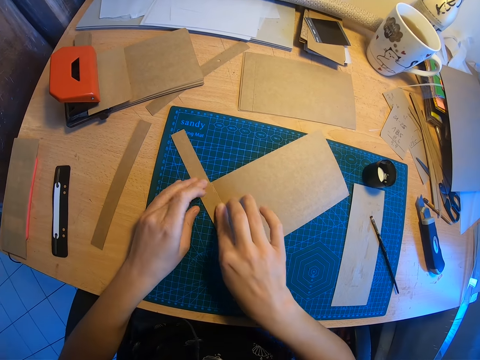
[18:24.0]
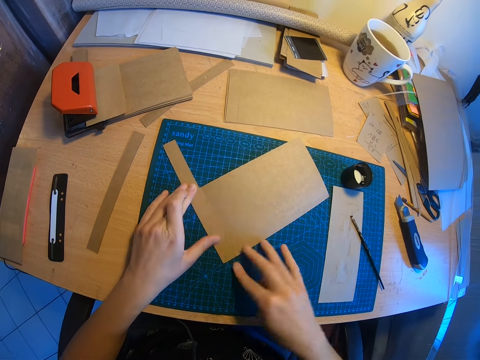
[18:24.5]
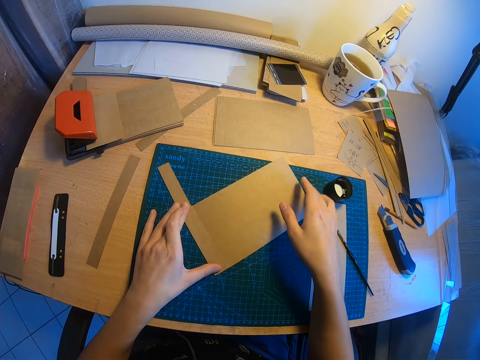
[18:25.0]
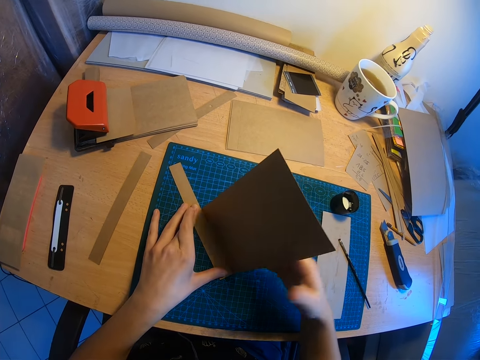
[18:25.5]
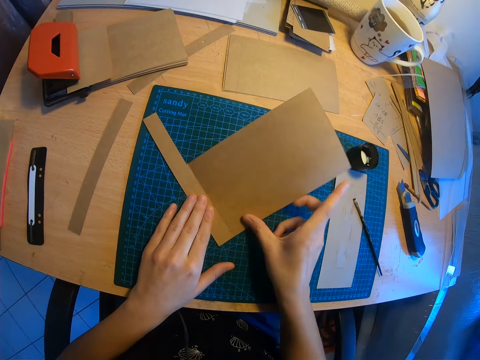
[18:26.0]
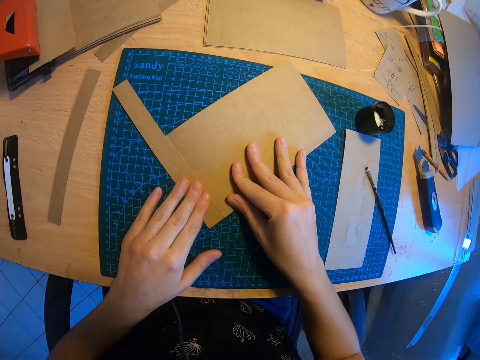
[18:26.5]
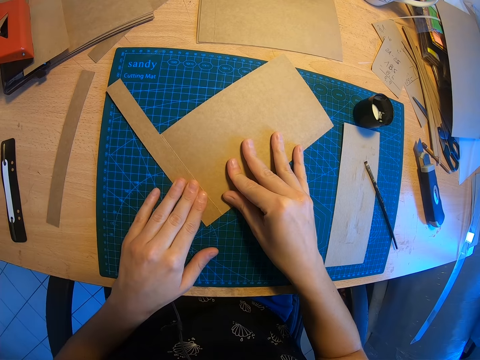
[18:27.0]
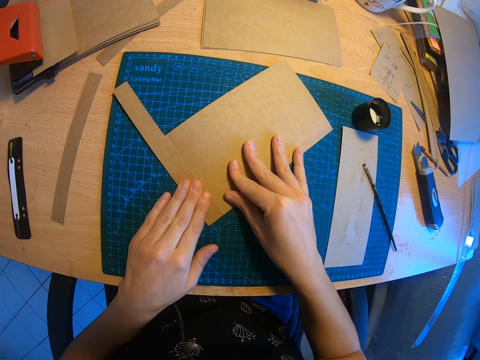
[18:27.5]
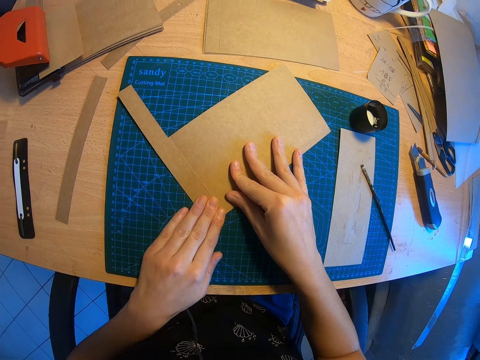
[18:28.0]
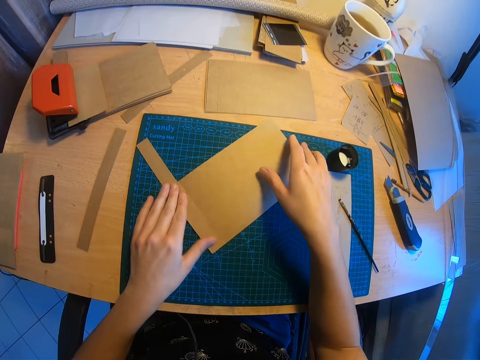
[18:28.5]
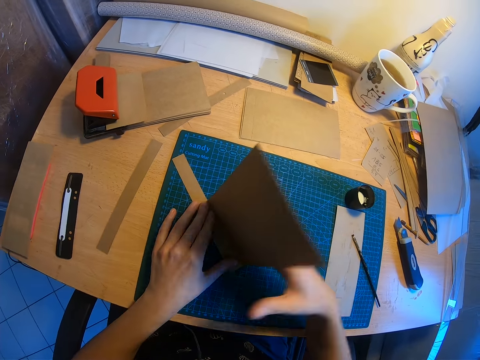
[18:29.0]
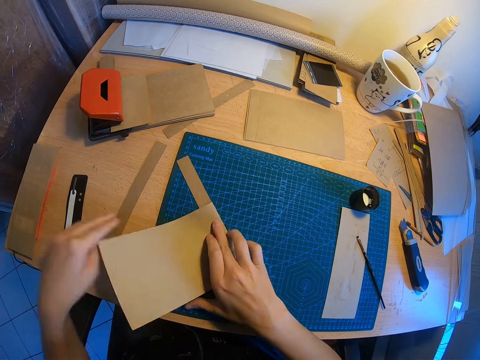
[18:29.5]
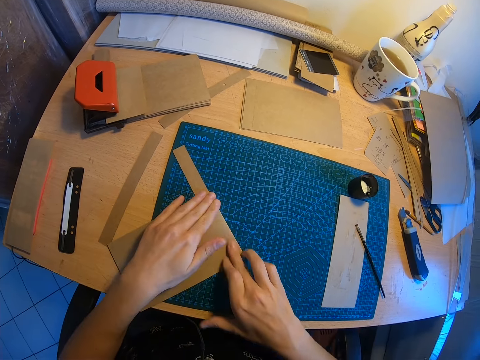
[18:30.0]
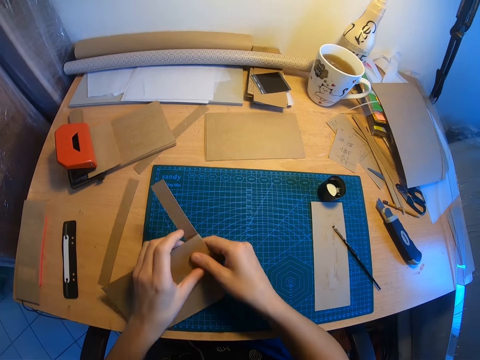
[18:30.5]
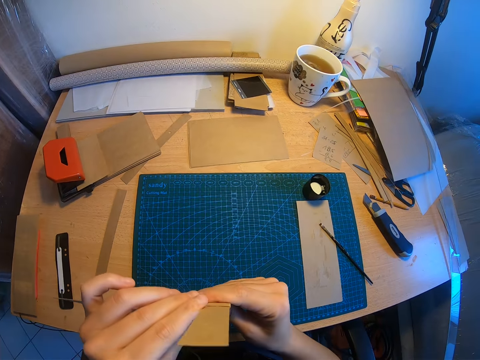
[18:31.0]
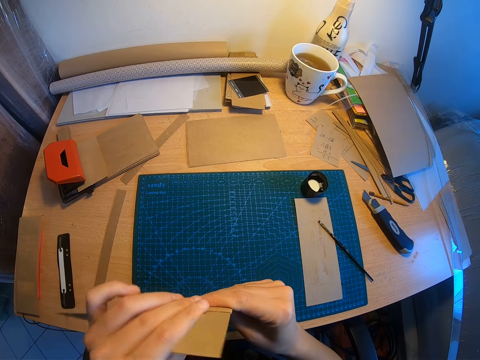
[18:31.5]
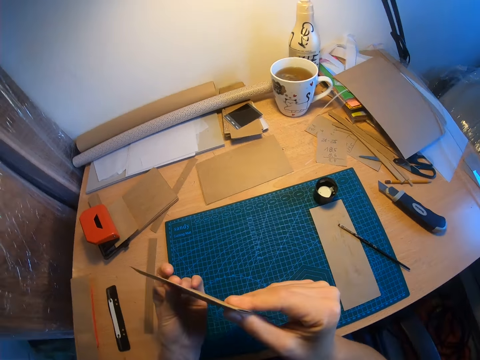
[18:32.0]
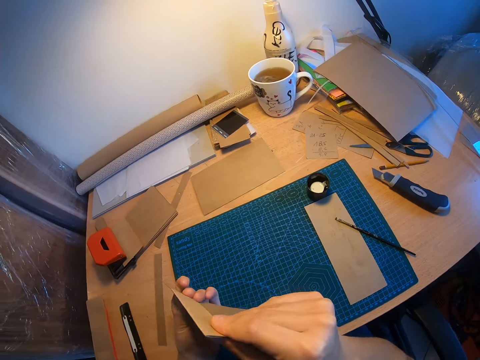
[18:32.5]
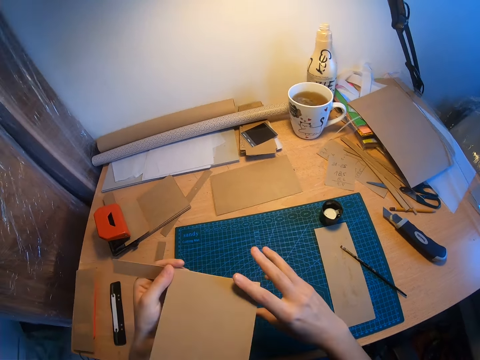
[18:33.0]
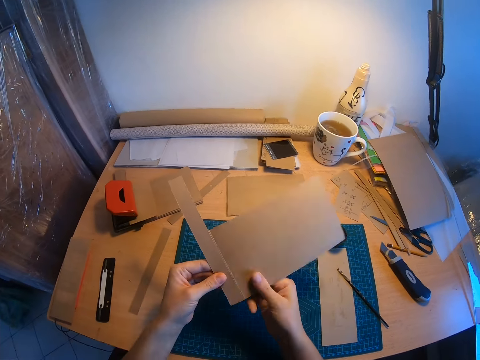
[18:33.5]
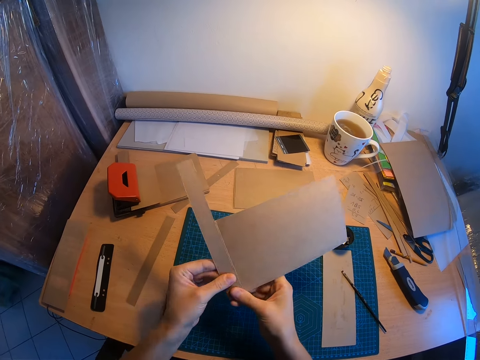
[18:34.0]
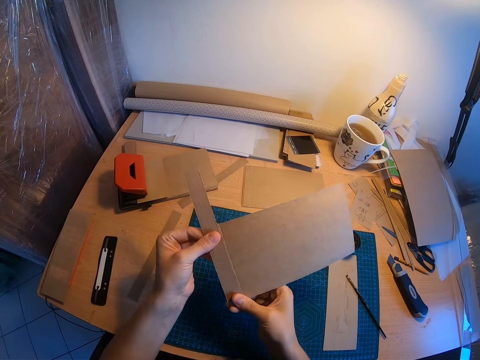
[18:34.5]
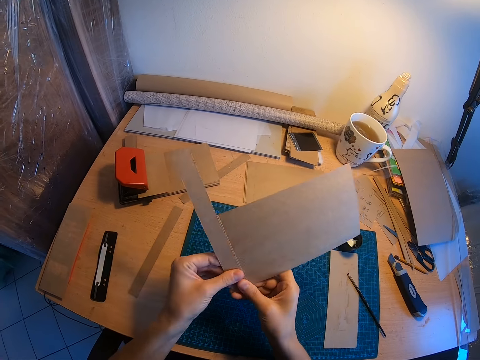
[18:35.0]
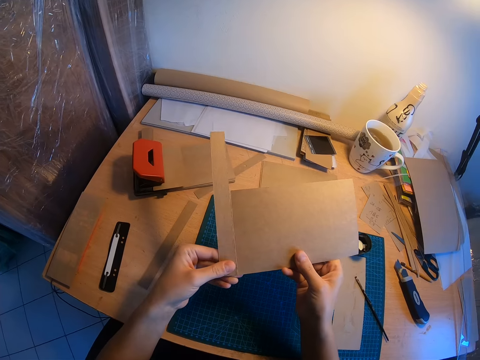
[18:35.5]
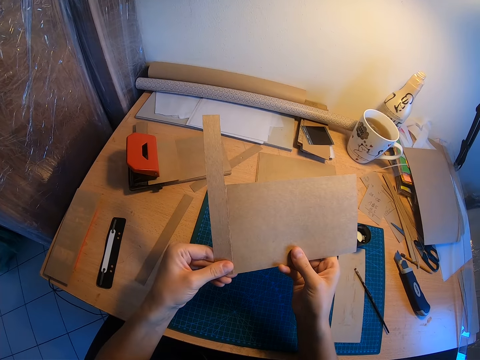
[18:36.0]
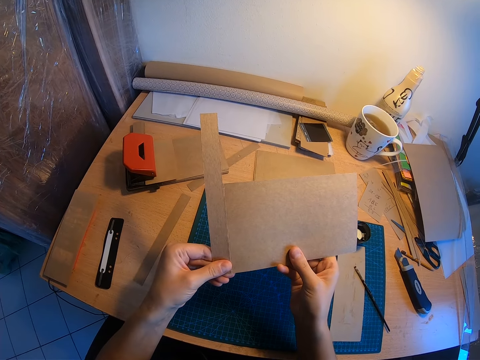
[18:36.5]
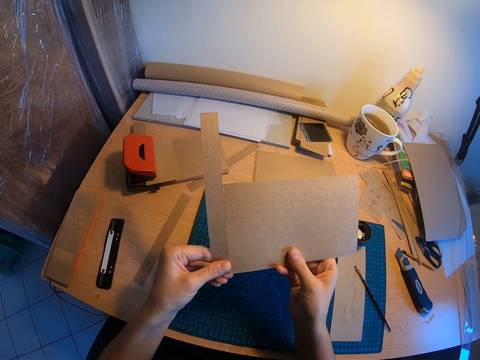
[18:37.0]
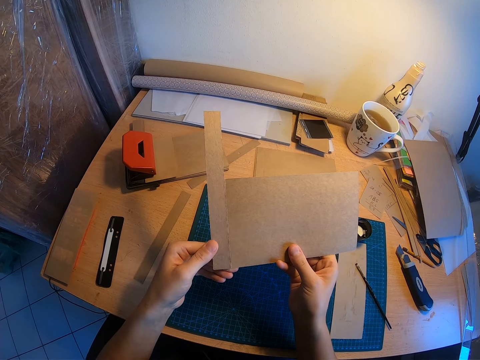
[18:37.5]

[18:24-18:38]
The camera wearer turns the big piece of brown paper. They raise the manila paper. They smoothen the edge of the big piece of brown paper. They push down the manila paper on the work mat. They fold the big piece of brown paper. They pick up the big piece of brown paper from the desk. They smoothen the edge of the big piece of brown paper. They thumb down the manila paper. They turn the big piece of brown paper. They unfold the manila paper. They smoothen the edge of the big piece of brown paper. They straighten the manila paper. They stare at the manila paper.

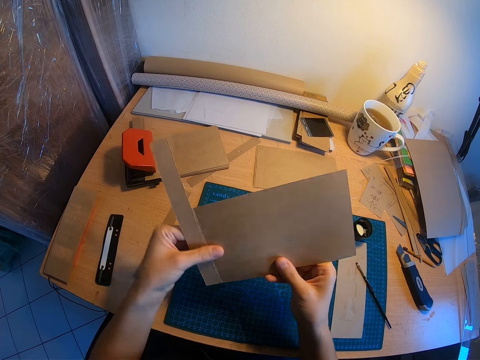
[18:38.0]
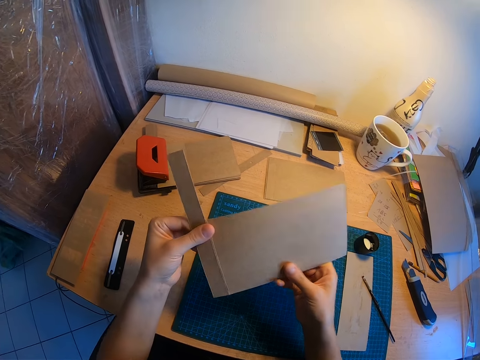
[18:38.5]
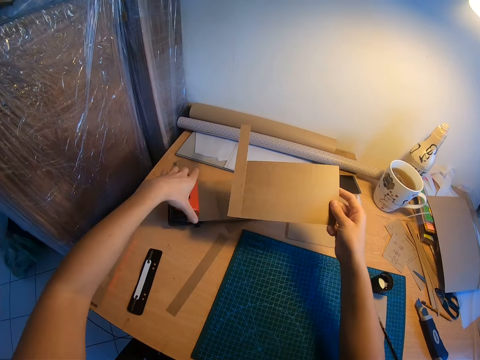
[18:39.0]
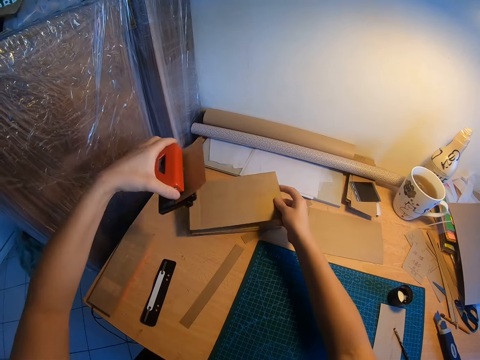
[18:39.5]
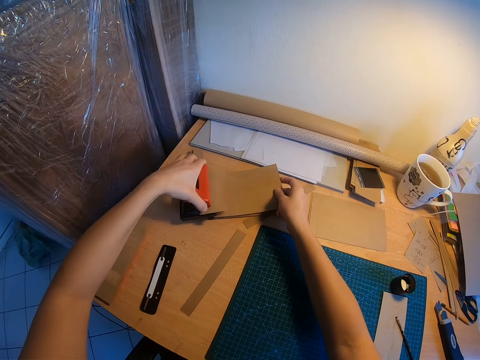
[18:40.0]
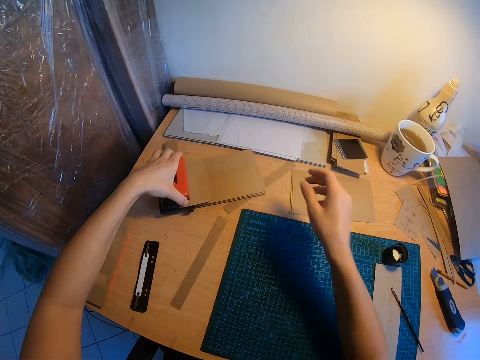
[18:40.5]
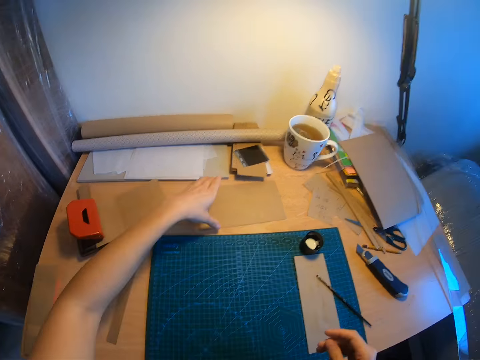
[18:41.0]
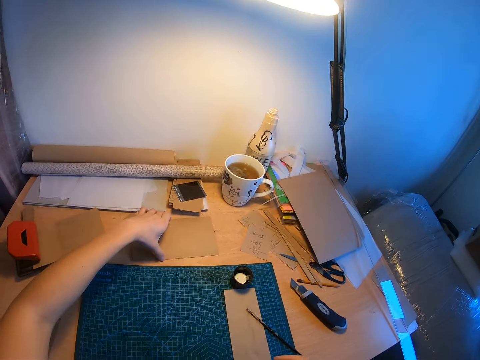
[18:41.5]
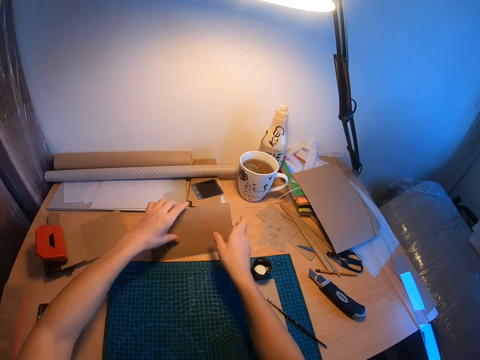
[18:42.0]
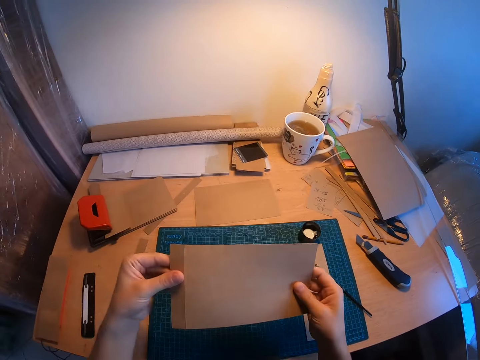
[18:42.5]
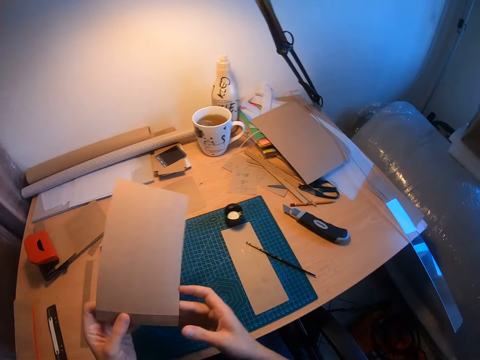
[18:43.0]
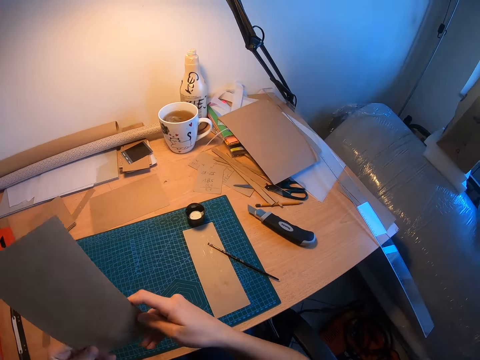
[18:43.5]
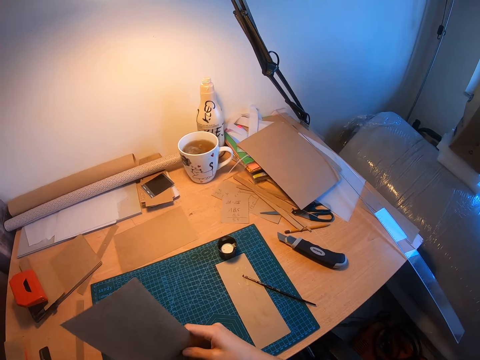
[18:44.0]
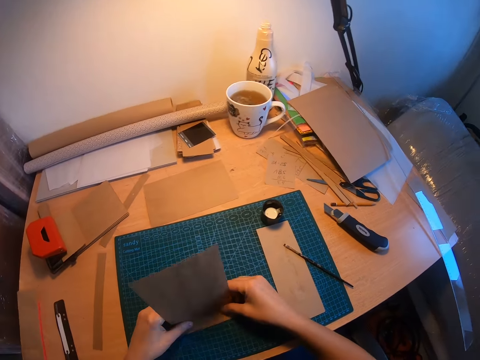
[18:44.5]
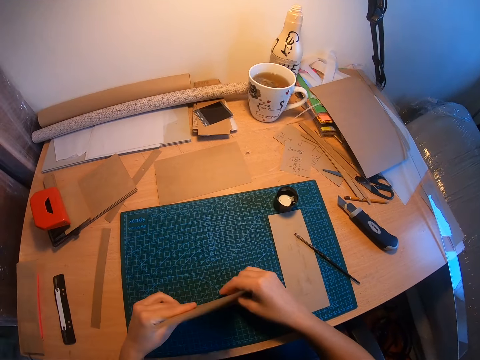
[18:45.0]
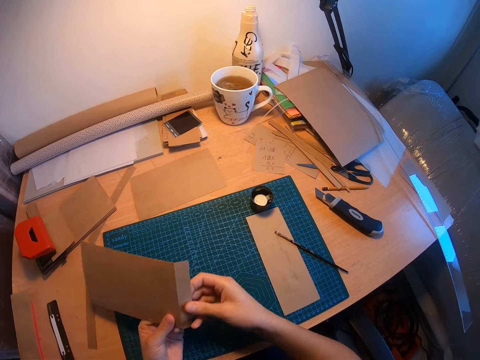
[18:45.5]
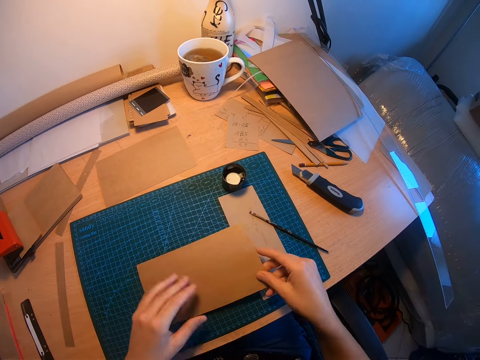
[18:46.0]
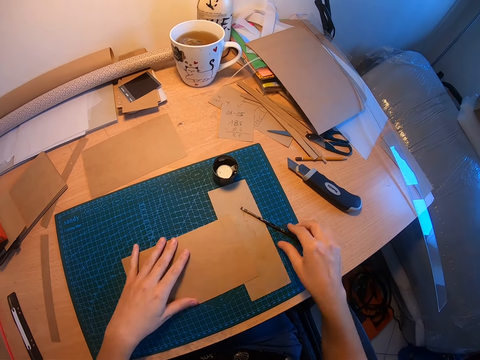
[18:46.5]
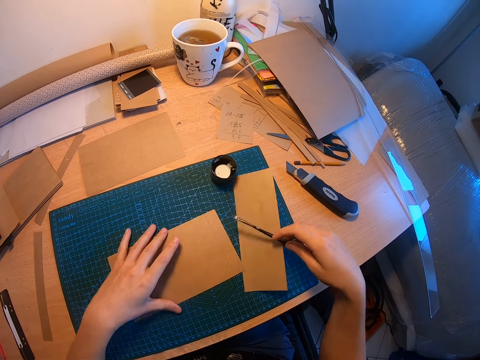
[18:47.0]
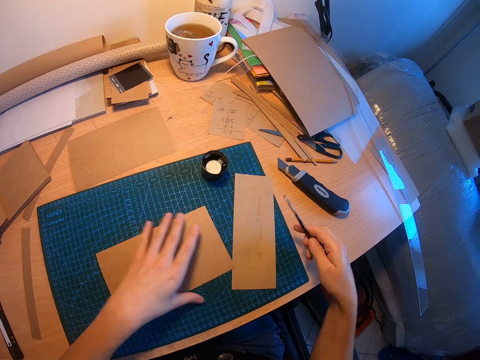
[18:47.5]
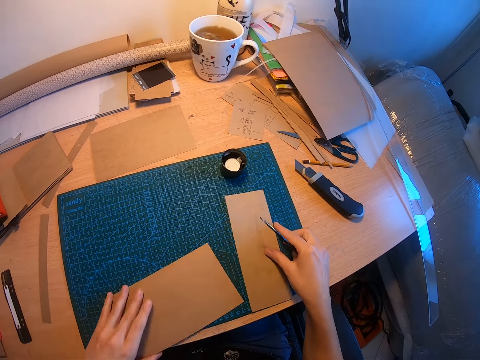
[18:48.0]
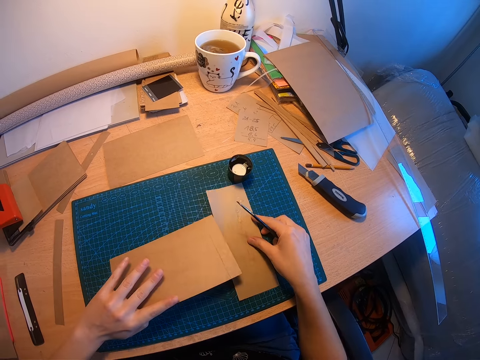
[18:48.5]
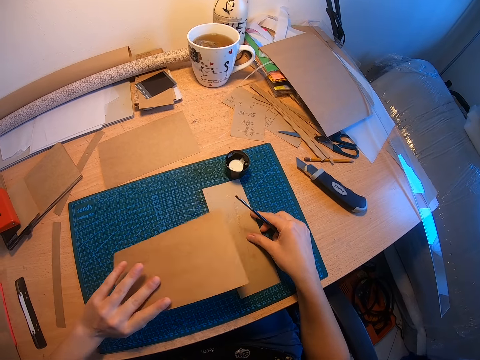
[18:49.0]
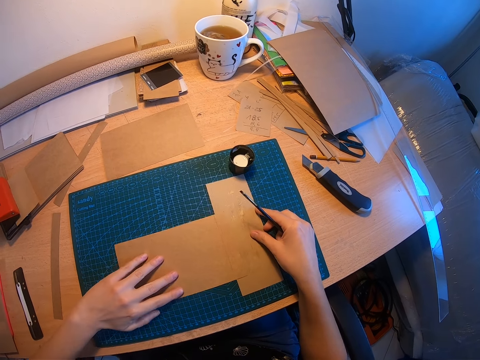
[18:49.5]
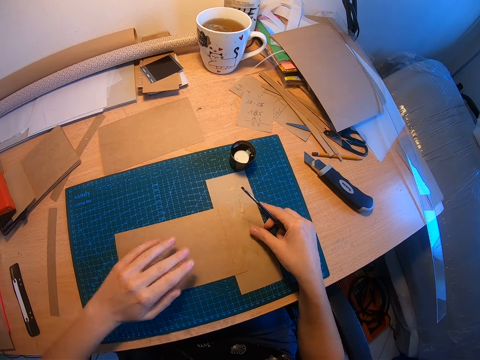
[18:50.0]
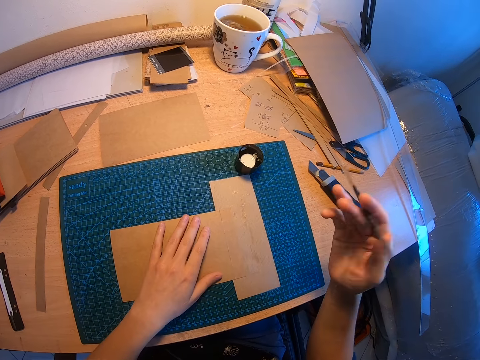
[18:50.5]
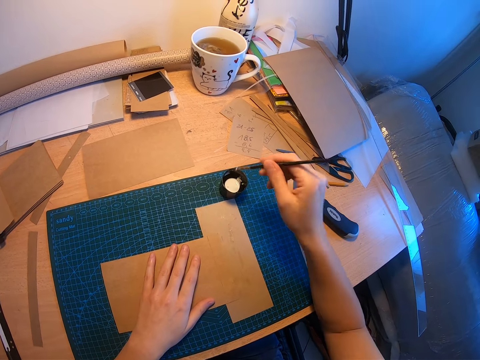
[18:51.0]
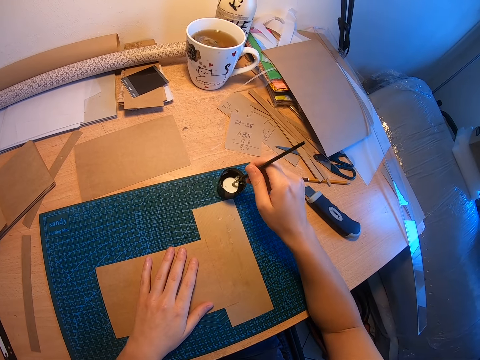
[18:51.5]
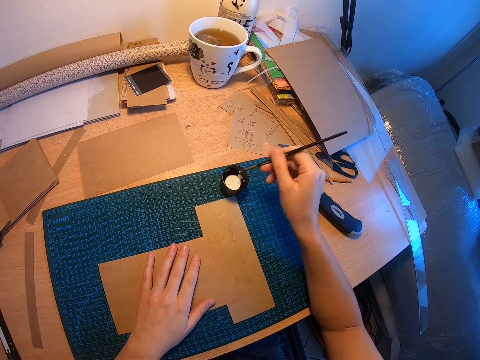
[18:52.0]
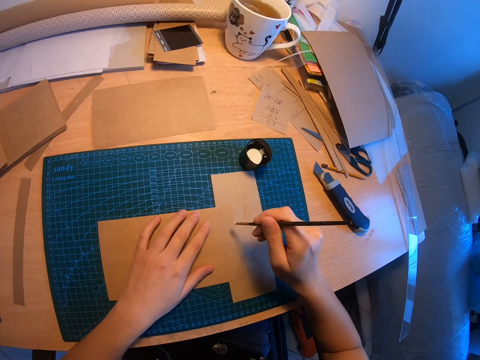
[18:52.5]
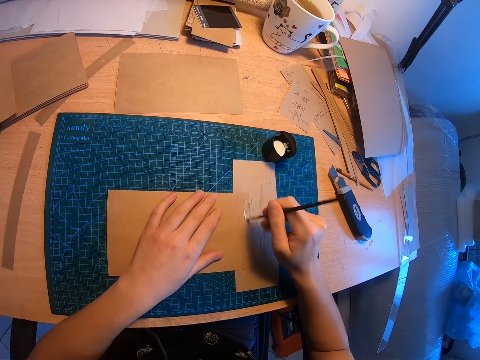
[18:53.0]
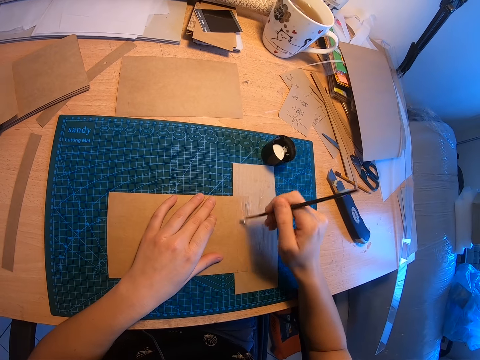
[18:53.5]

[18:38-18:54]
The camera wearer straightens the manila paper. She picks the orange metal from some brown papers with her left hand. She places the piece of brown paper on top of the brown papers. She places the orange metal on the brown papers. She picks up a big piece of brown paper from the desk. She folds the big piece of brown paper. She places the big piece of brown paper above a piece of brown paper on the desk. She picks up a paint brush from the desk. She moves the manila paper on the work mat. She adjusts the brown papers on the desk. She dips the paint brush in the glue in the container. She applies the adhesive on the edge of the big brown paper with the paint brush.
